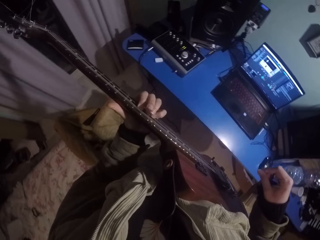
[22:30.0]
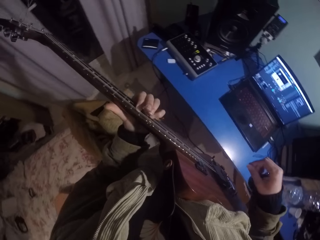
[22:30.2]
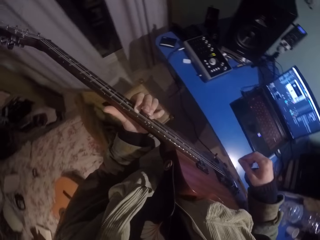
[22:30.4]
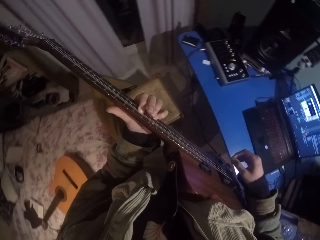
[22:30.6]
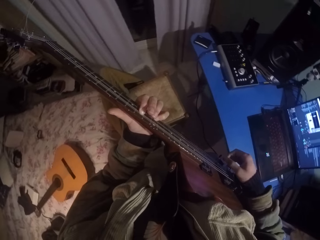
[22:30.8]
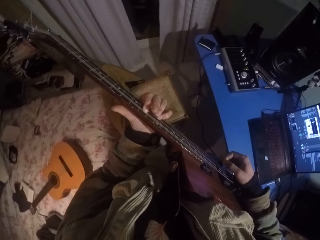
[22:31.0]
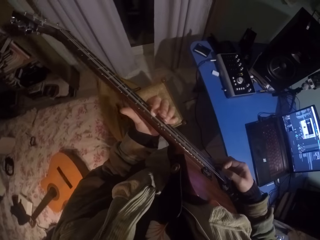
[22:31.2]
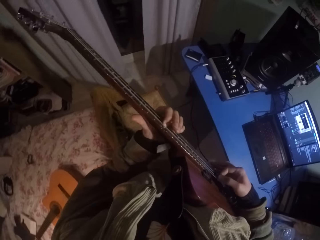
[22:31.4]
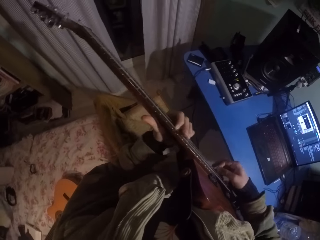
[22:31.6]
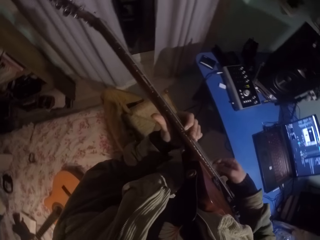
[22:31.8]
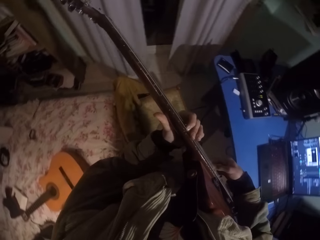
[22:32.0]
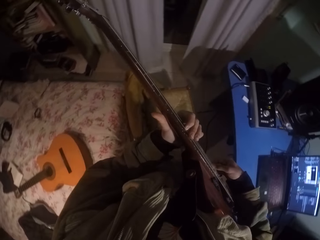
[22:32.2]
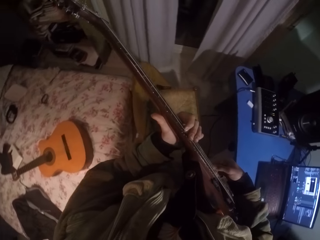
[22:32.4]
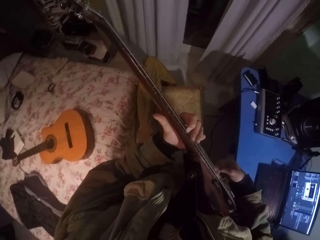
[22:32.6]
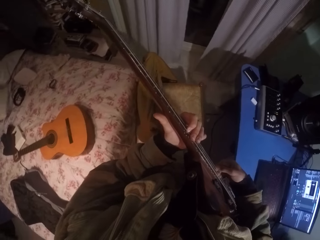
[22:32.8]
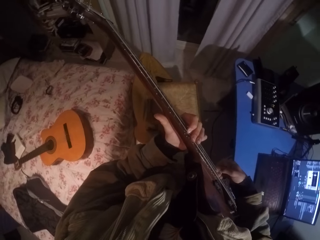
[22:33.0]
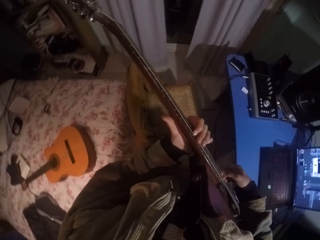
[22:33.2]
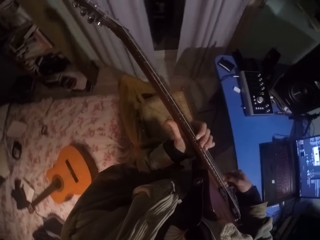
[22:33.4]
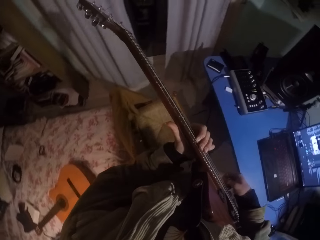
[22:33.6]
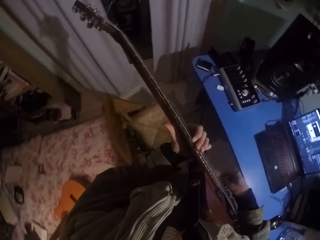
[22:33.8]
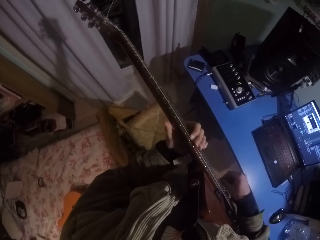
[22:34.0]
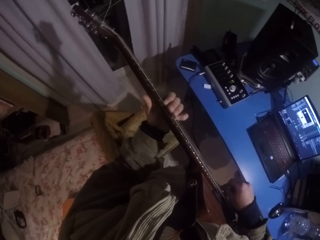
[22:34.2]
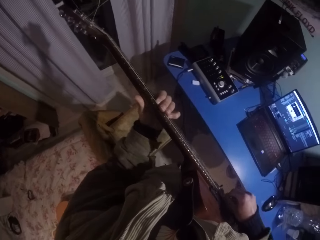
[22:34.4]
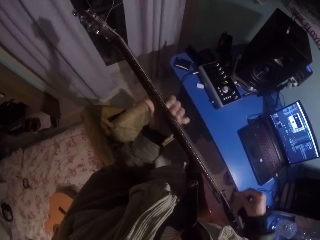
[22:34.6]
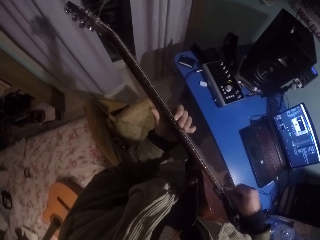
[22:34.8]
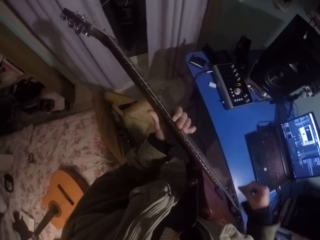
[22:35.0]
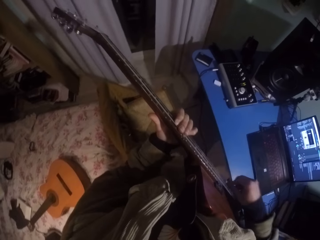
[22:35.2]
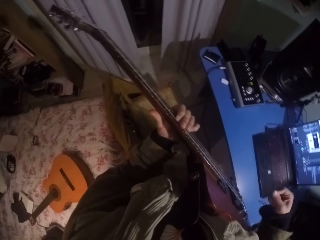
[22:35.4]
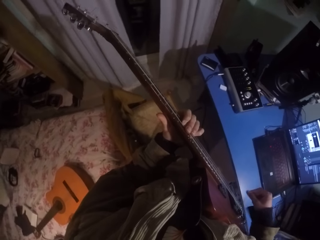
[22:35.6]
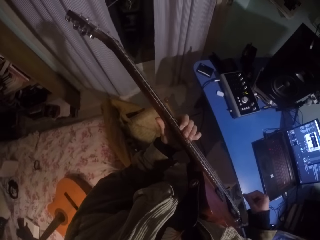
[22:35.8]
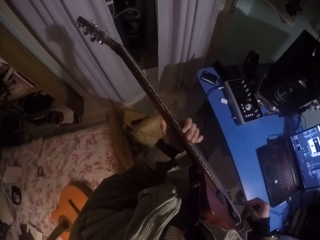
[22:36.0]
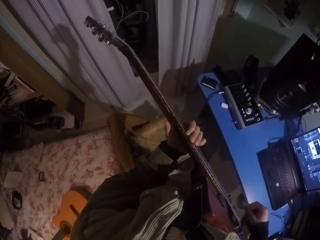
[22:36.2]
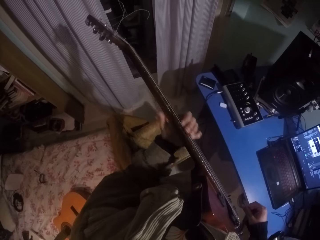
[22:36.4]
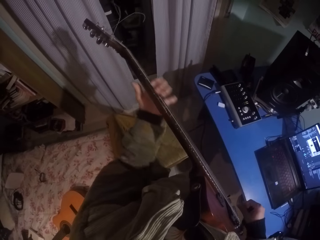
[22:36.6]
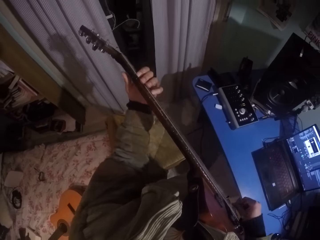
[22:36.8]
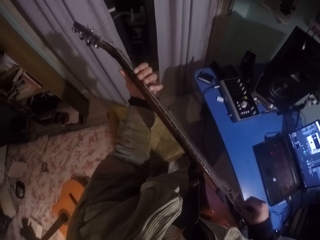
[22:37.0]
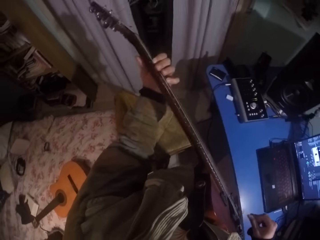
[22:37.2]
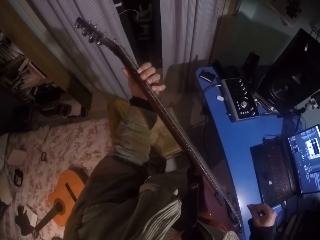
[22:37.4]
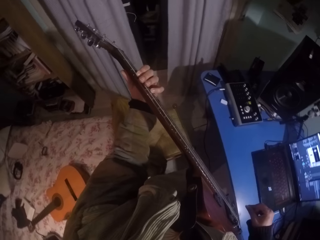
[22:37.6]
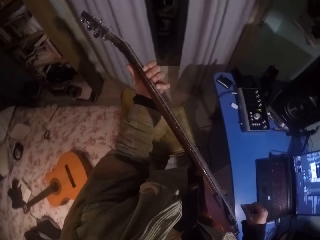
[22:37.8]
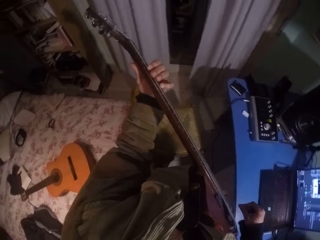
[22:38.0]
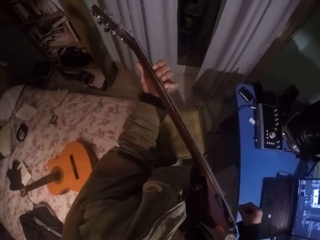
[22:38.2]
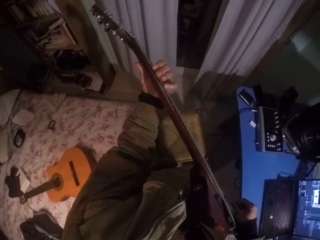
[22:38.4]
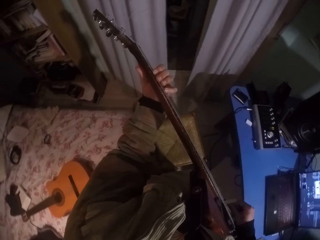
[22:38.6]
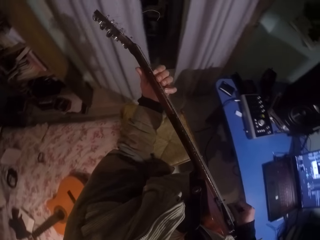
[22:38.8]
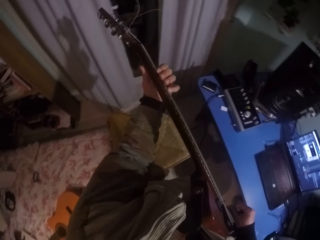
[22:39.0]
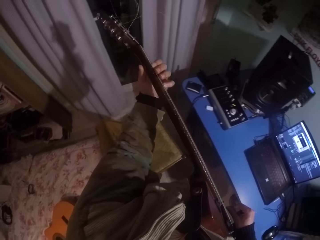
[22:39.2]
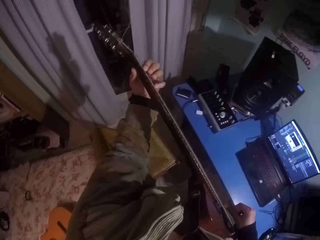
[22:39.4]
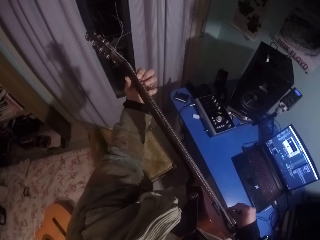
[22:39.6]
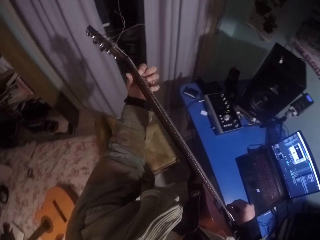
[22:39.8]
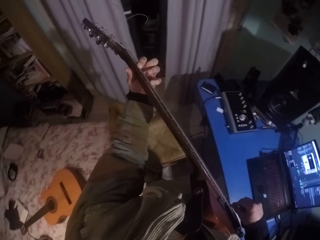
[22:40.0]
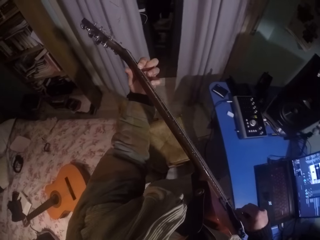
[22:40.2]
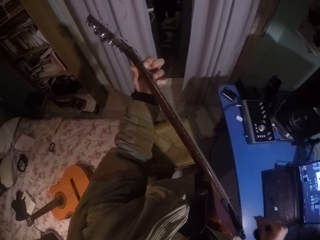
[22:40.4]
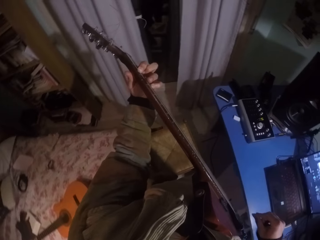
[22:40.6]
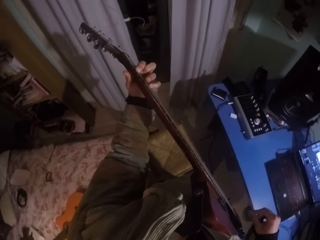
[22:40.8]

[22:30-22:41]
The camera wearer moves the left hand up the guitar. They move the left hand down the guitar. They move the left hand up the guitar. They strike chords of the guitar with the right hand and press the strings of the guitar with the left hand.

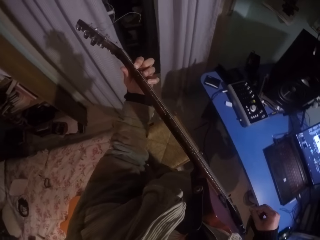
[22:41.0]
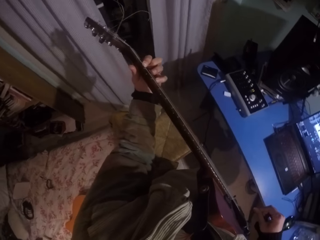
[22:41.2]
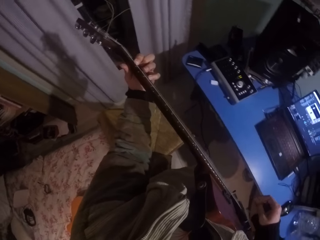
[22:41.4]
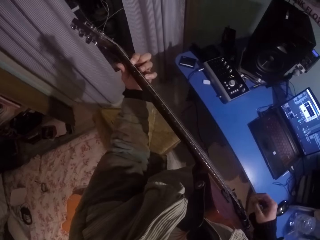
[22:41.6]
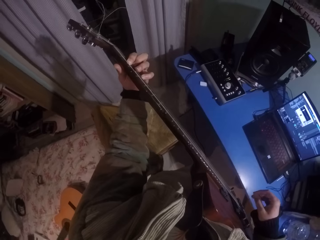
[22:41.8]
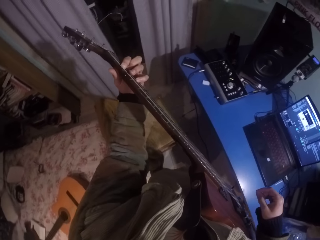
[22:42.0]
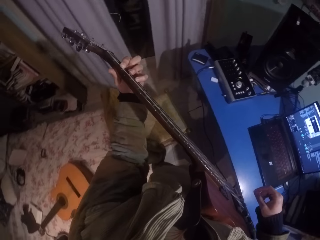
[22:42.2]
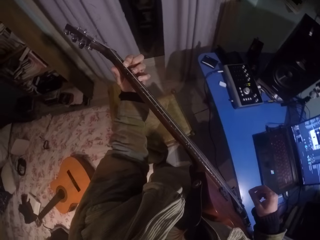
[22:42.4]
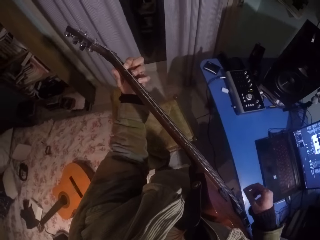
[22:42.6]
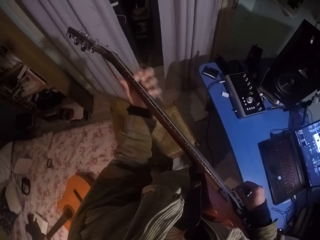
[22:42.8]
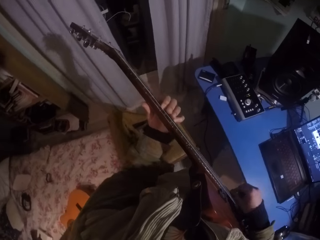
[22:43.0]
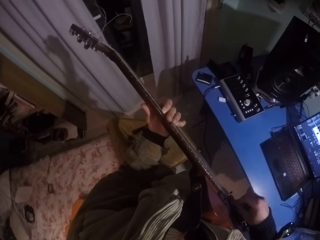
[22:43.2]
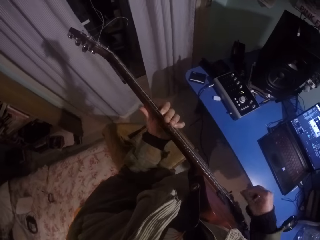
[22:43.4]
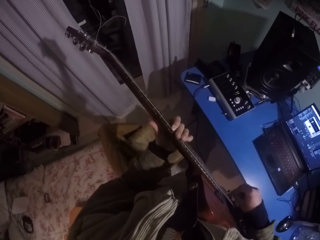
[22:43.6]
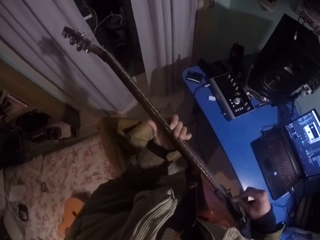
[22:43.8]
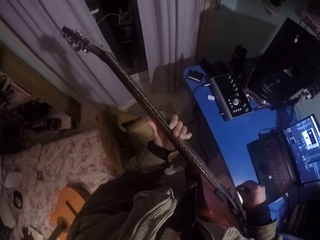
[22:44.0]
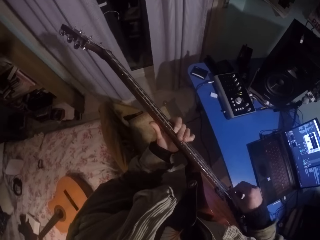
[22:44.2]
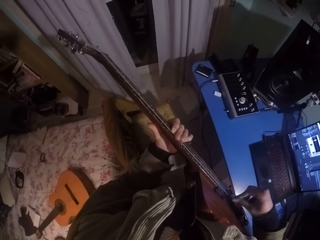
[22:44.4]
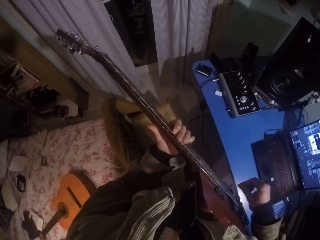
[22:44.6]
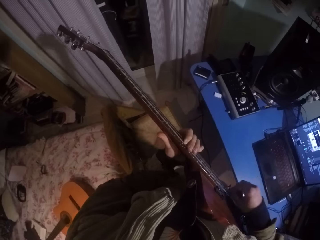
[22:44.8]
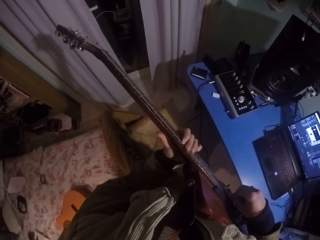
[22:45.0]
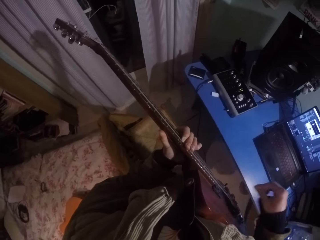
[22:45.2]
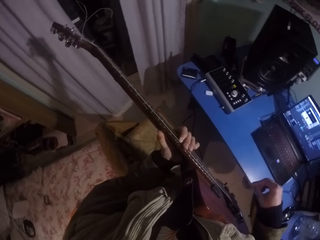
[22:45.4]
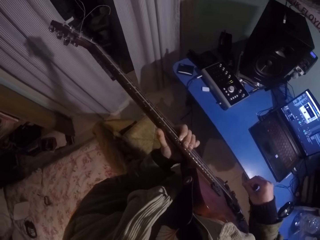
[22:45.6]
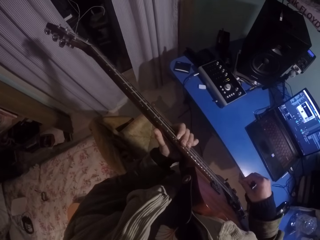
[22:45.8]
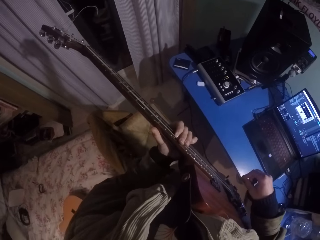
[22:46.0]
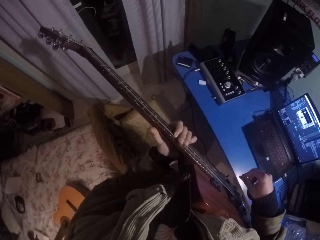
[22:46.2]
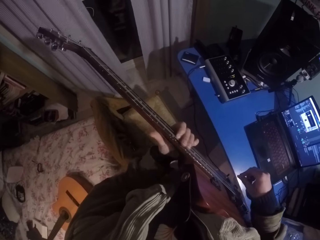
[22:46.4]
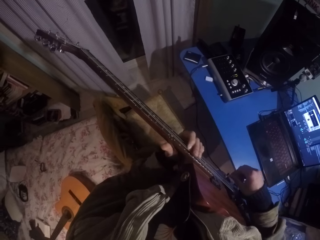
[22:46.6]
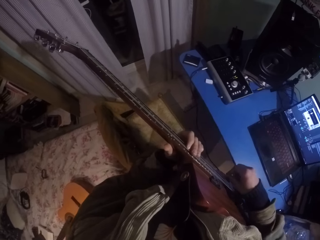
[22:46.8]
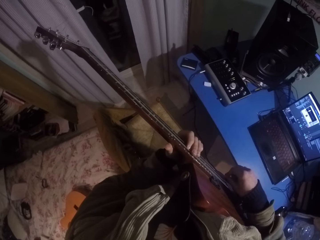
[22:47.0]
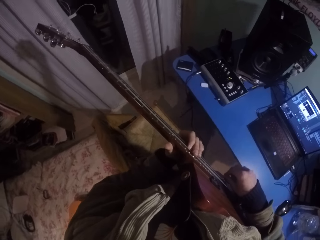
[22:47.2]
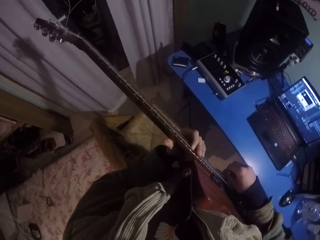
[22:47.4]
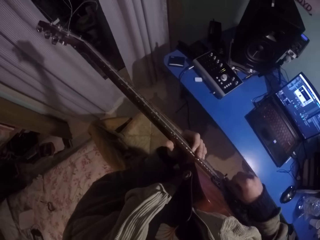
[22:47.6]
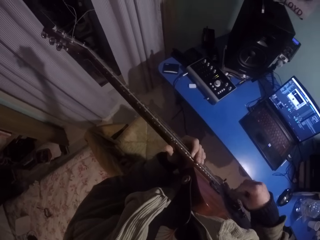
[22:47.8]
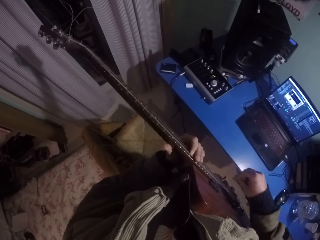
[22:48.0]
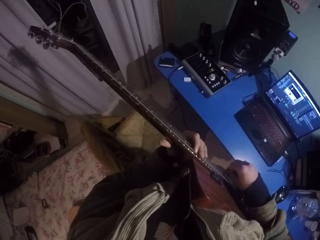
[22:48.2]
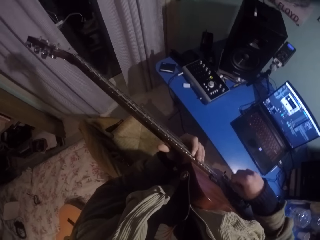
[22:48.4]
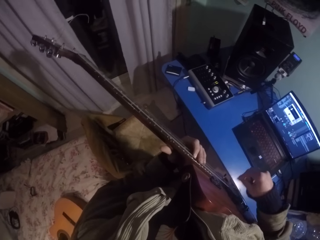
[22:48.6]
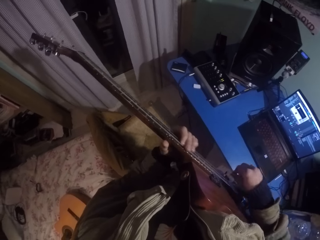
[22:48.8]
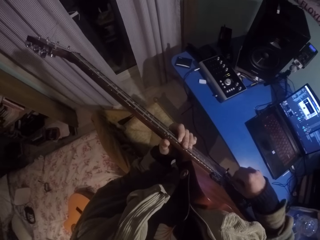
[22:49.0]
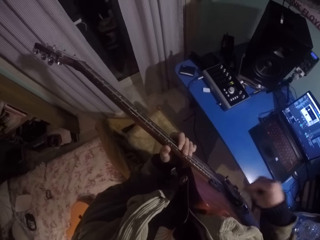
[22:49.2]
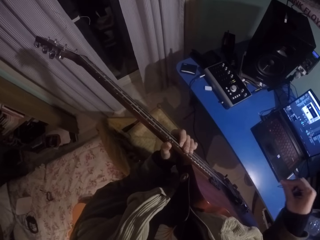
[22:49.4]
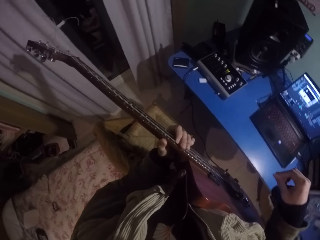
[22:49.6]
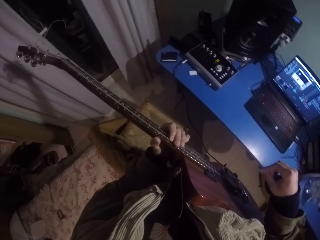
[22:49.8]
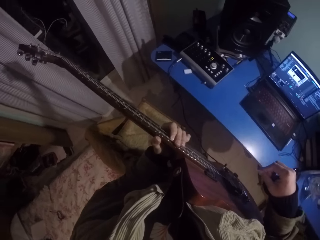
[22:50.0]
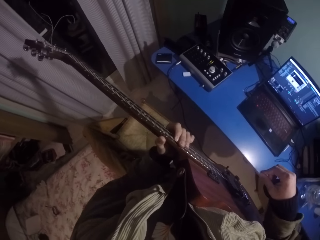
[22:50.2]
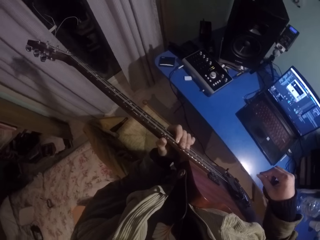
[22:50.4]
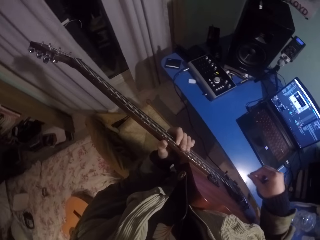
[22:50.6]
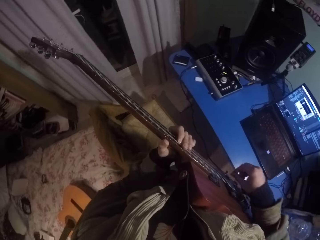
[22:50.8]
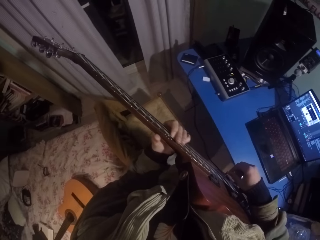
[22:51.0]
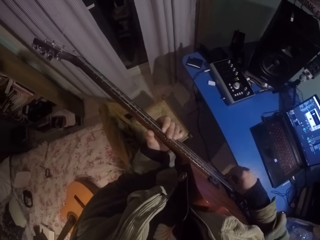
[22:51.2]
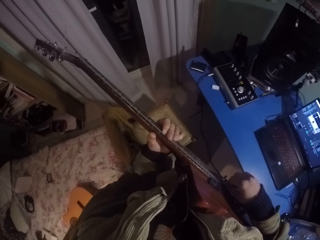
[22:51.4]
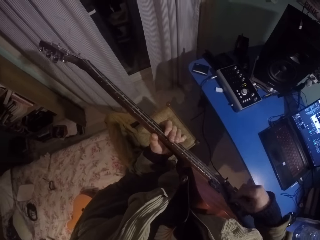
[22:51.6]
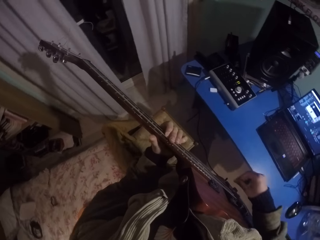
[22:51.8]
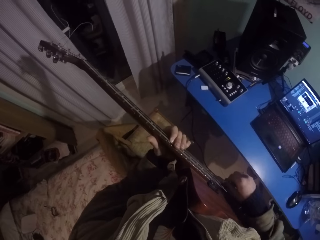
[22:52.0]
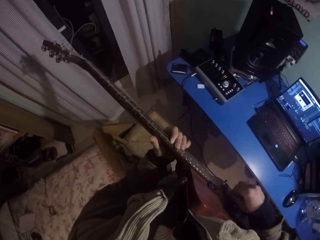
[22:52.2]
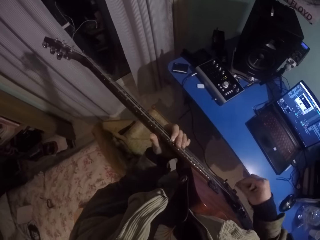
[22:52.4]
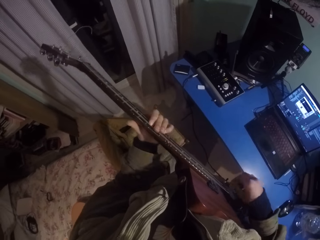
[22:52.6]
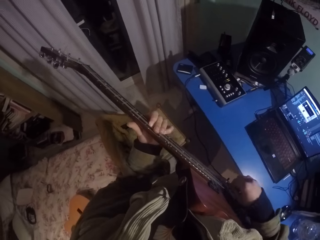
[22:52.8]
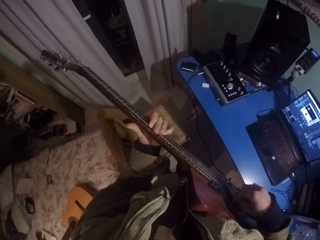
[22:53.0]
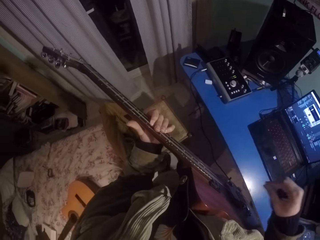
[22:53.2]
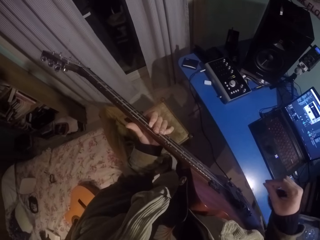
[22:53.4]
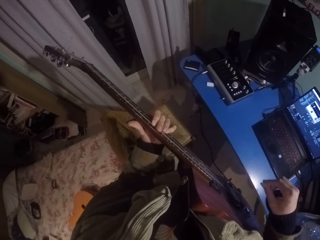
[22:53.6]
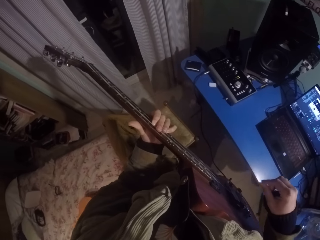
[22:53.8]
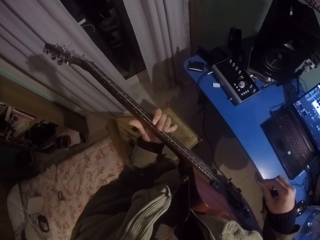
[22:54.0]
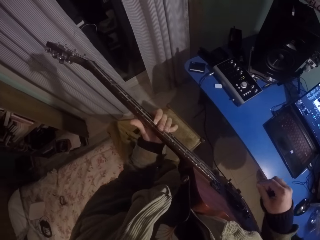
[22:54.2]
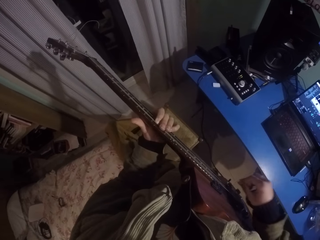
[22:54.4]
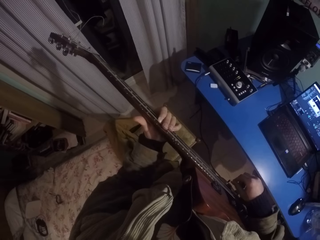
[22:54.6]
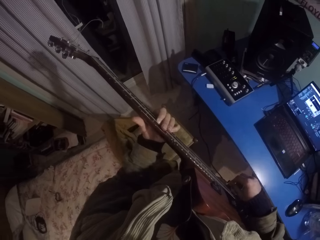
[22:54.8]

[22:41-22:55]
The camera wearer moves the left hand down the guitar. They strike chords of the guitar with the right hand and press the strings of the guitar with the left hand. They move the left hand up the guitar. They strike chords of the guitar with the right hand.
